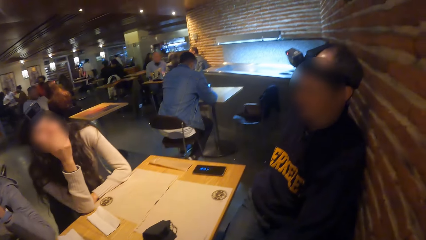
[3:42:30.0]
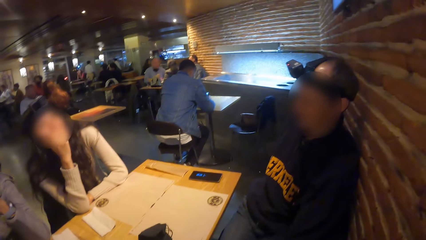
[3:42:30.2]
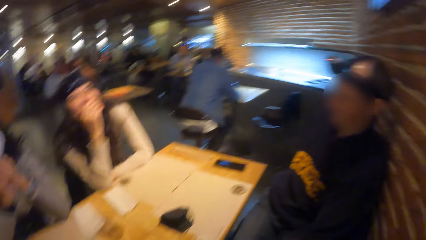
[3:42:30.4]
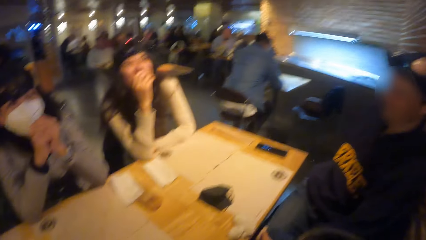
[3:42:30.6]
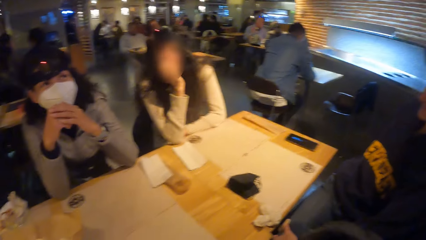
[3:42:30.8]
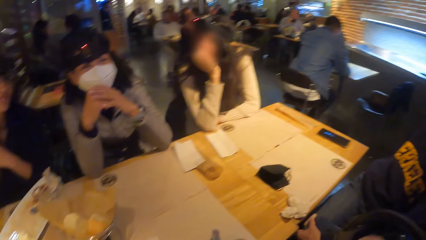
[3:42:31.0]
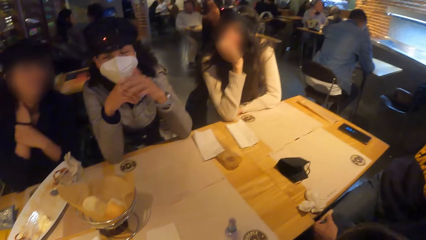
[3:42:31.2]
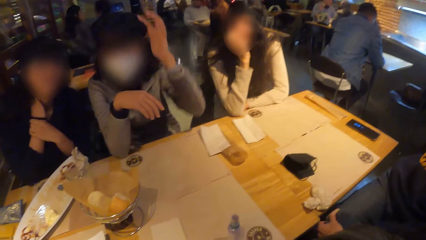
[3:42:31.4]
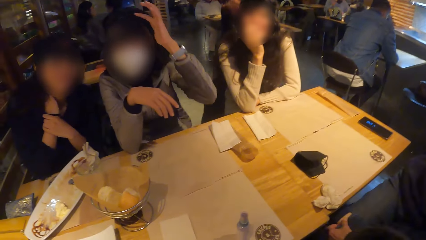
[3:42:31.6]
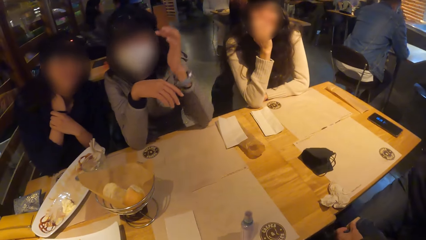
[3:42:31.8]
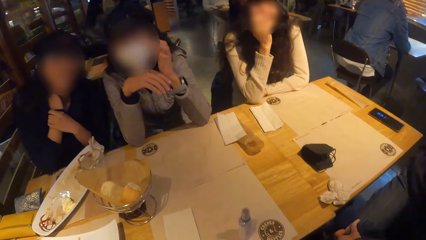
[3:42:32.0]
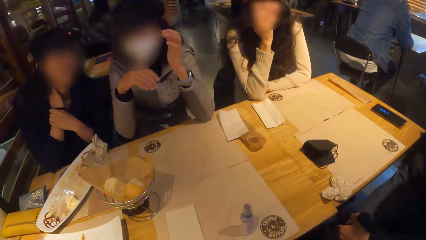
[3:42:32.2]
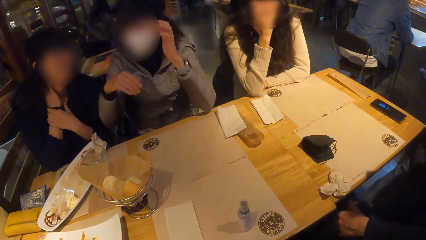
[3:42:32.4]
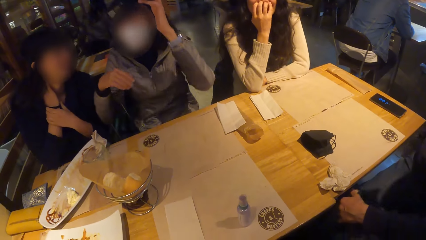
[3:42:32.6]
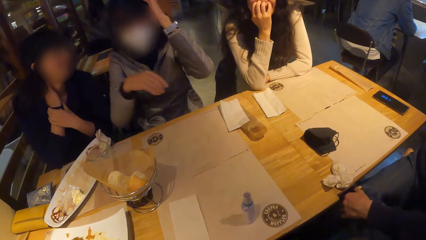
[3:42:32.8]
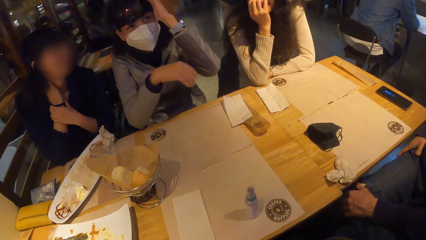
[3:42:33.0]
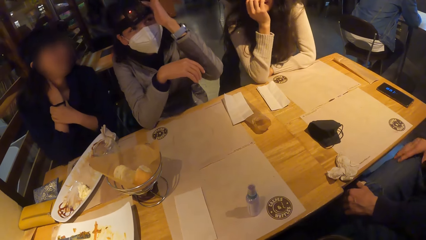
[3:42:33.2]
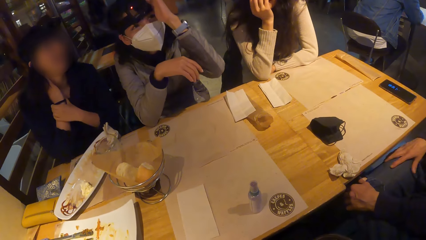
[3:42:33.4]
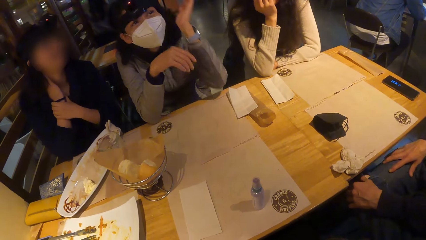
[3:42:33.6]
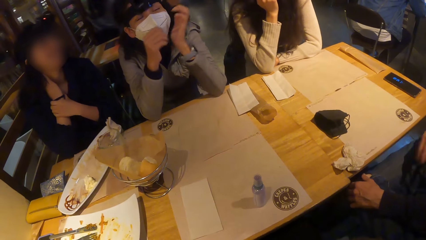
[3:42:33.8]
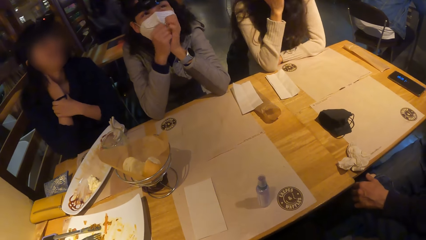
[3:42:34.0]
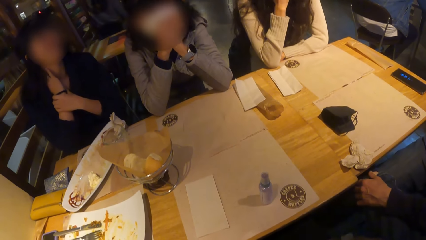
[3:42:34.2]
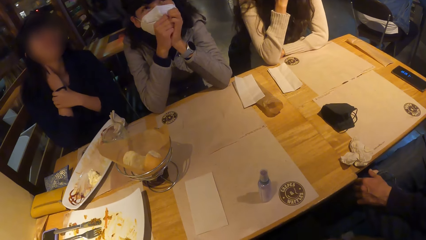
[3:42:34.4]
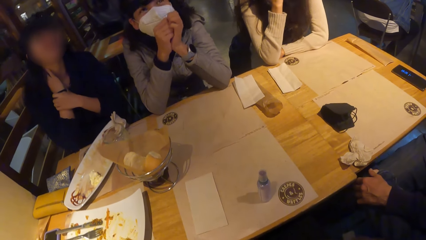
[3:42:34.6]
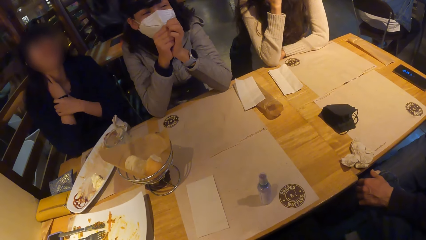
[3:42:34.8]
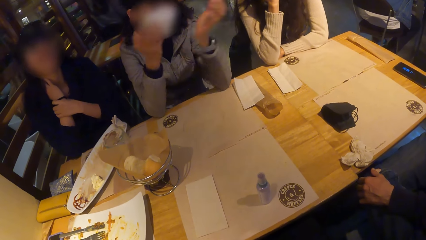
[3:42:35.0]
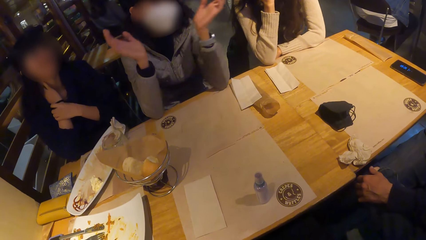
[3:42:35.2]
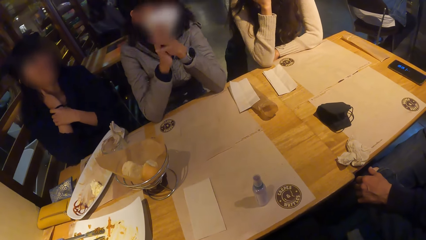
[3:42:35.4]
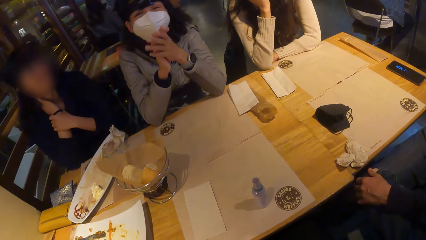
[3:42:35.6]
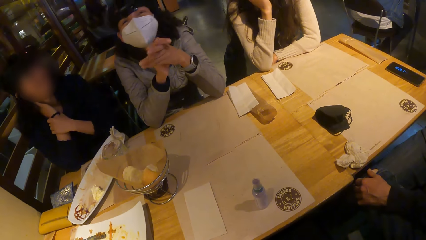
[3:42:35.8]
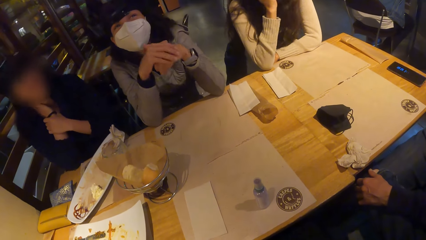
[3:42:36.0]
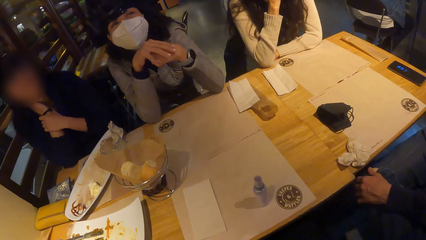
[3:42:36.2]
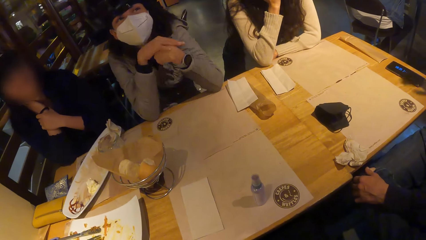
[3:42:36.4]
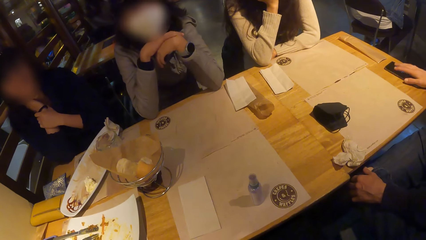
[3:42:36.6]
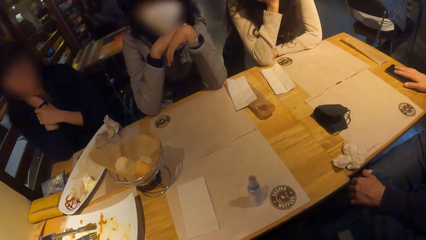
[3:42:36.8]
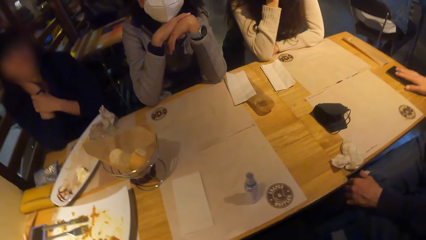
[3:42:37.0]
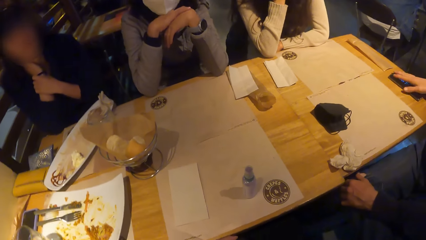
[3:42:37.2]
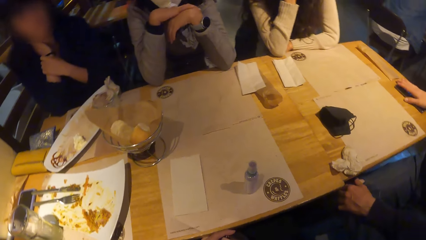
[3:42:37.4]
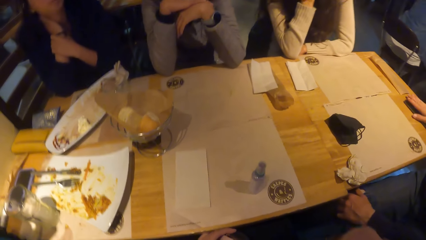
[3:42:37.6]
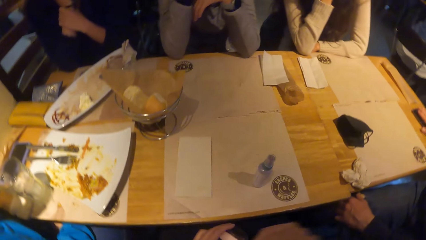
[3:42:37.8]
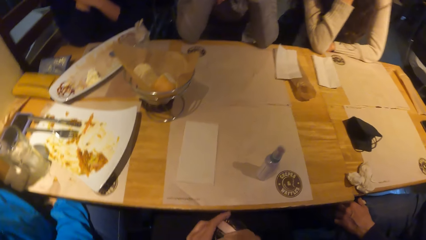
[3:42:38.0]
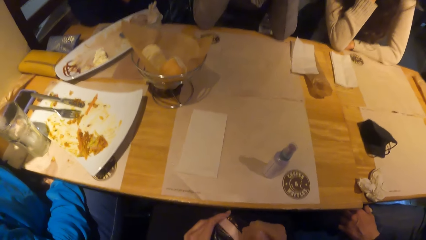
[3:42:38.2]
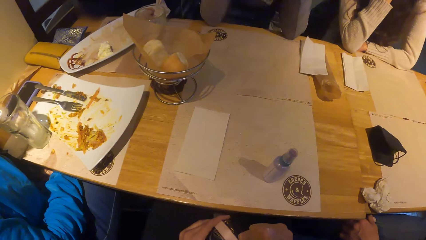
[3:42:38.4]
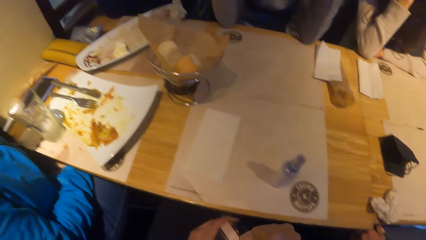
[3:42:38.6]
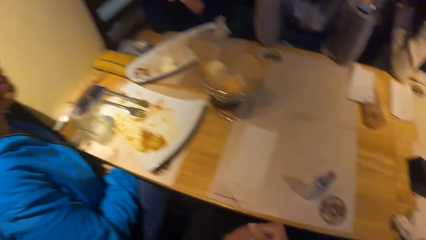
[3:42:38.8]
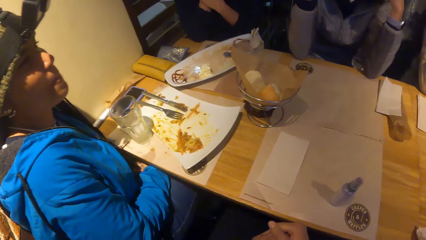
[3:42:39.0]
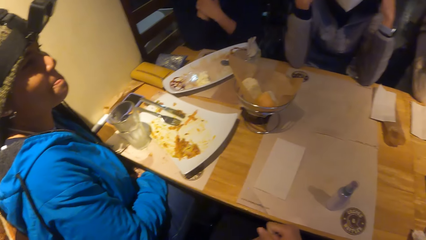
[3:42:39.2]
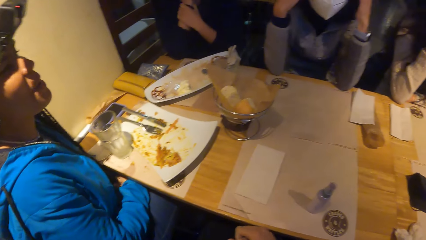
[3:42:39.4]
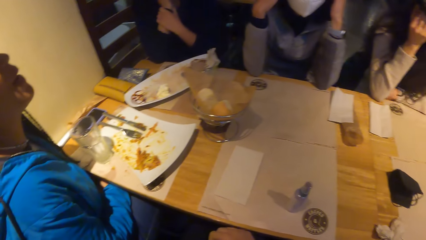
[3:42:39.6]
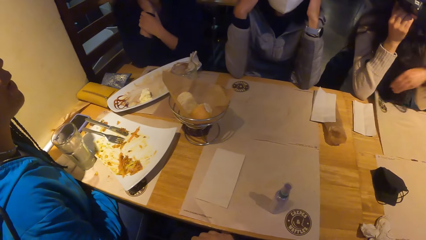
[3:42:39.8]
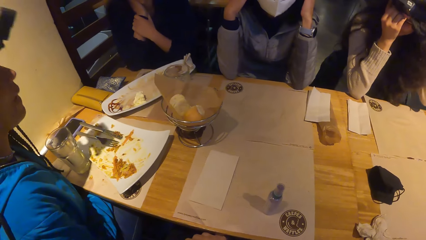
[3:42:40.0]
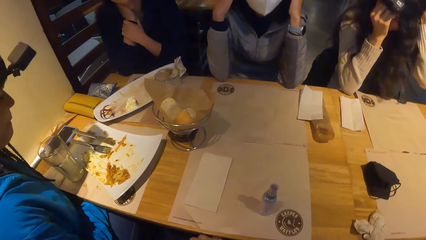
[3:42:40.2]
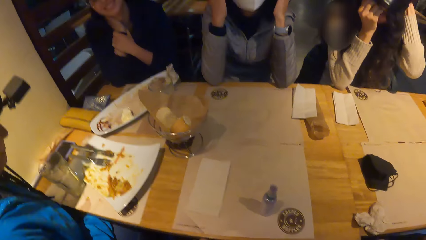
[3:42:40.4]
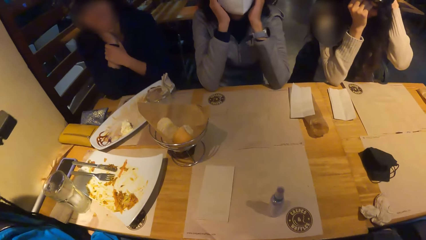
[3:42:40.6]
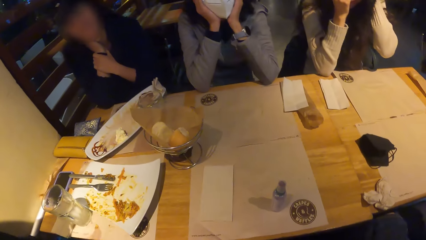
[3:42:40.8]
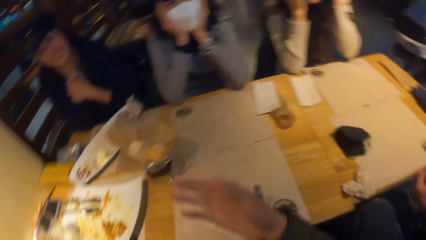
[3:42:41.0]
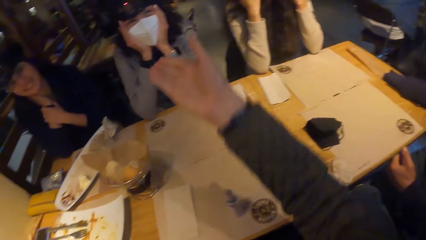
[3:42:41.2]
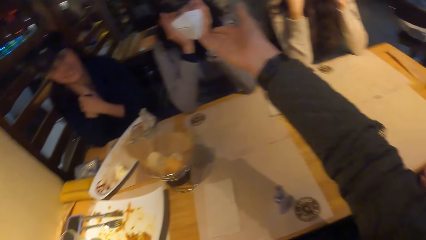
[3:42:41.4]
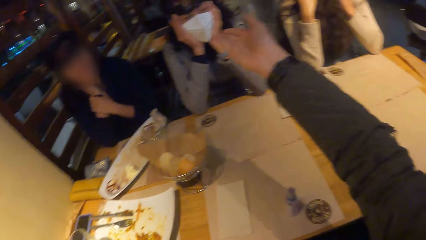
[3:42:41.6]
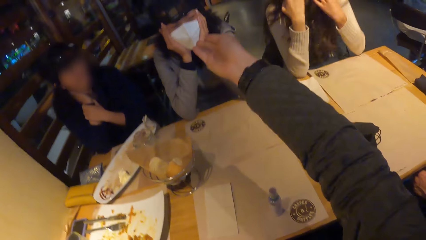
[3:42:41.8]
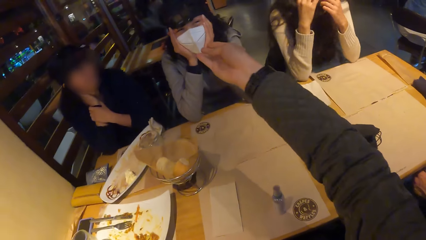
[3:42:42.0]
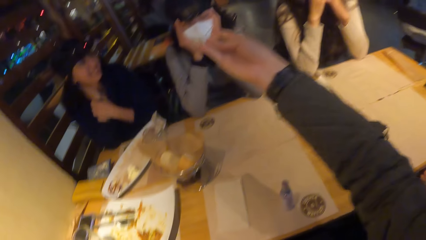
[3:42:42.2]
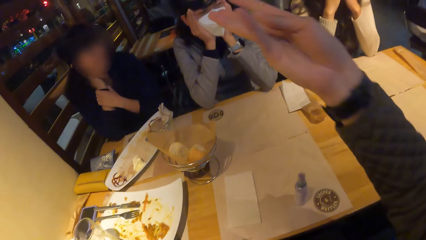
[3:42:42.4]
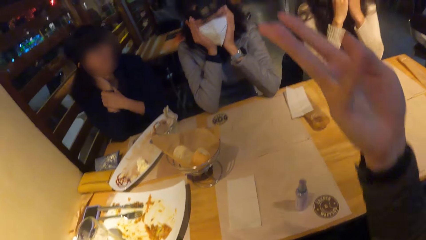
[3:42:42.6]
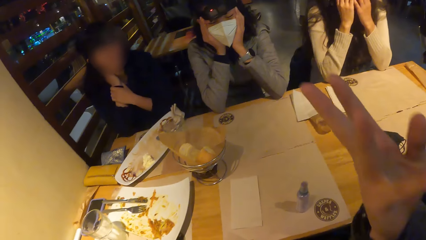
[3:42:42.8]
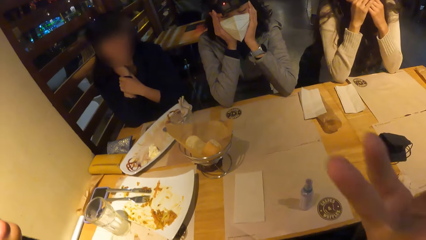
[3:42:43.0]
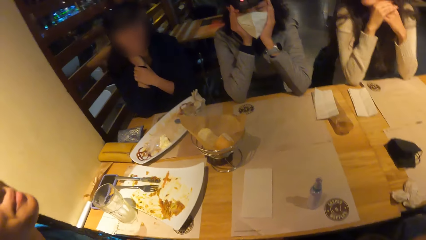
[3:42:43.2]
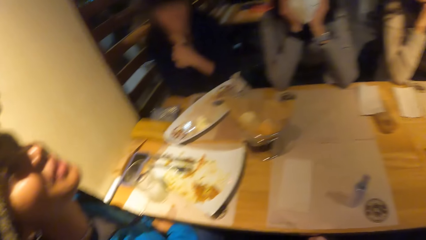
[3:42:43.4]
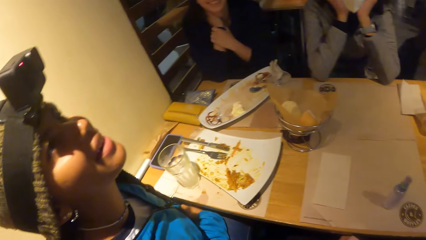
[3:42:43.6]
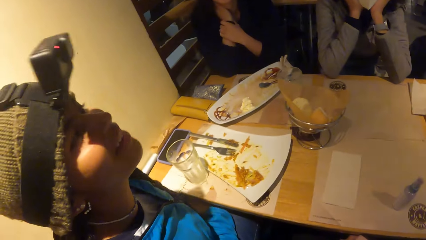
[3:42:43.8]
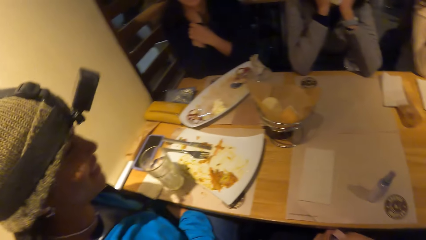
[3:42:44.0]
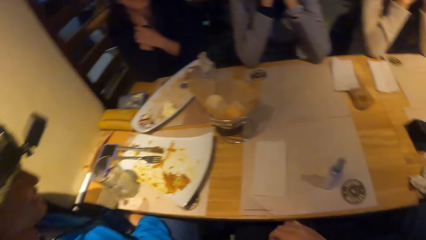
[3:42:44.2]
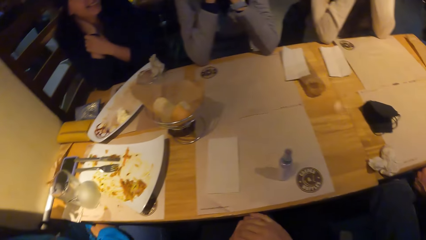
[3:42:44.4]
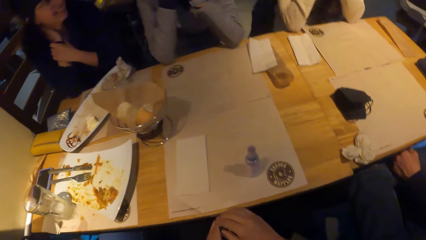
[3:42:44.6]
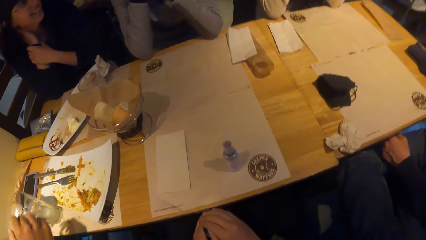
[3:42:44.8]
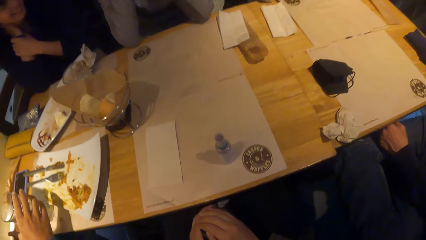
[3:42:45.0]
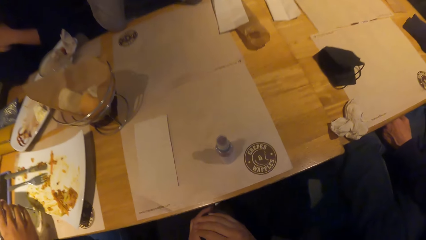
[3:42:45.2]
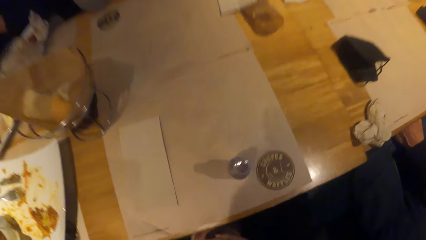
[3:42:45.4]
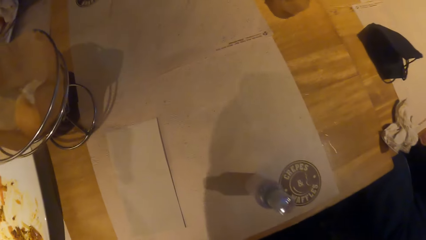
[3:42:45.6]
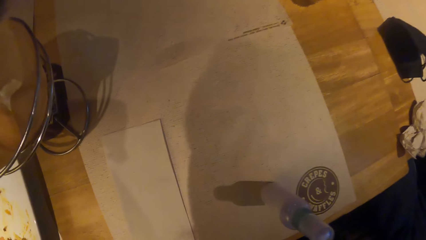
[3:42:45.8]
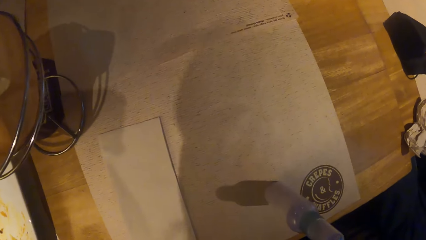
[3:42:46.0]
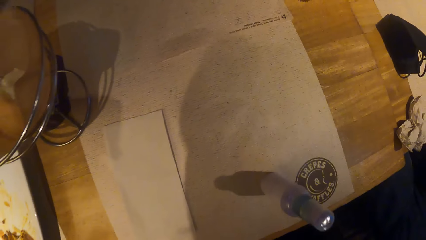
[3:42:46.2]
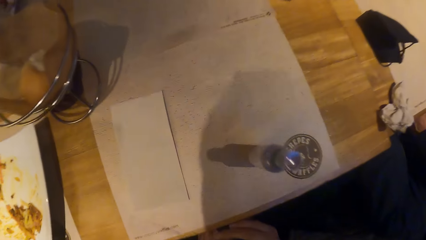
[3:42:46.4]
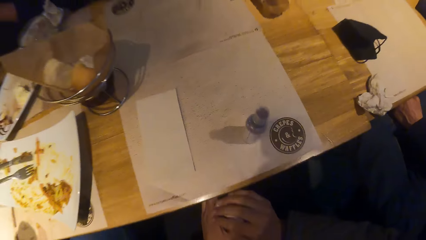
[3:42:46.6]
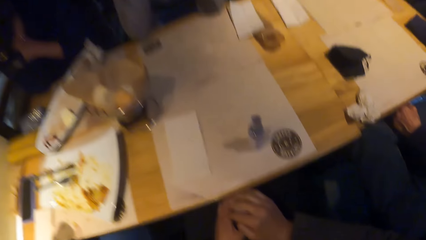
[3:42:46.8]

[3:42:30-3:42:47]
A lady touches the head cover.
